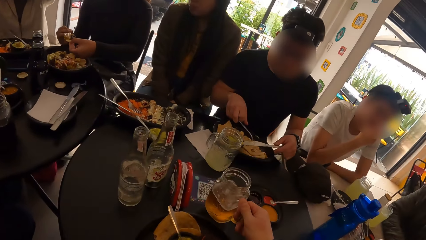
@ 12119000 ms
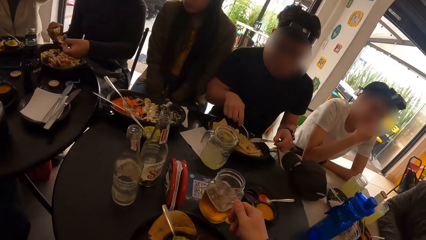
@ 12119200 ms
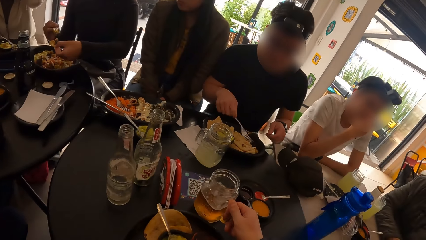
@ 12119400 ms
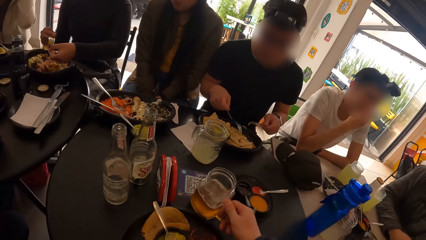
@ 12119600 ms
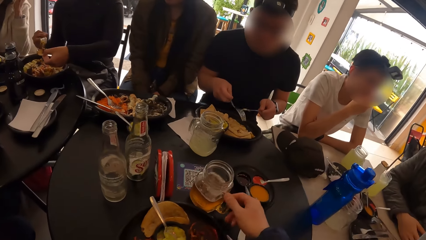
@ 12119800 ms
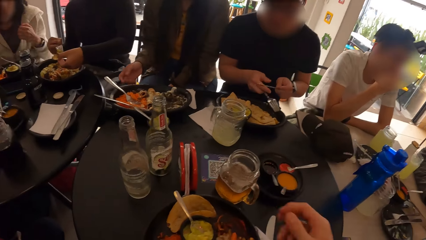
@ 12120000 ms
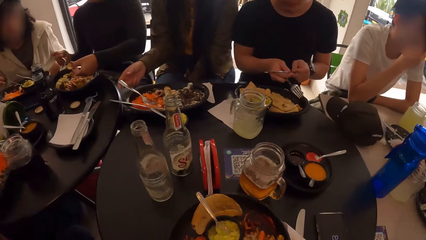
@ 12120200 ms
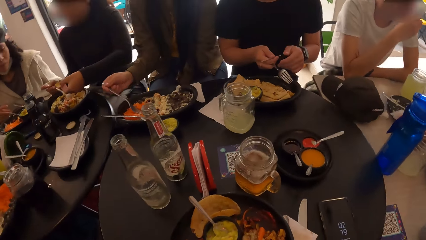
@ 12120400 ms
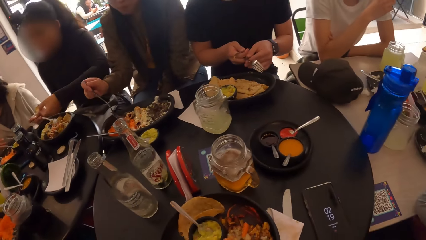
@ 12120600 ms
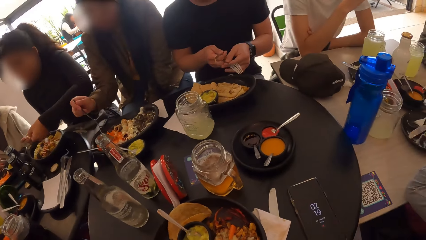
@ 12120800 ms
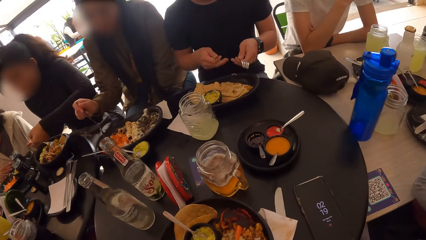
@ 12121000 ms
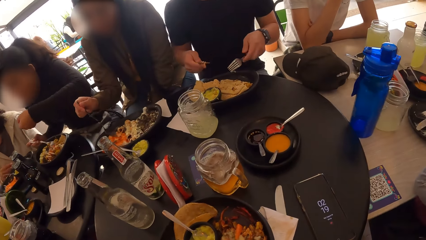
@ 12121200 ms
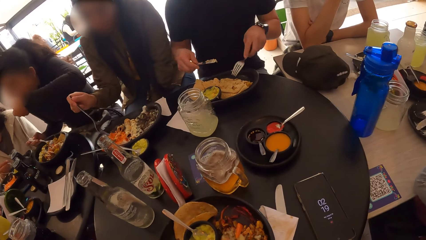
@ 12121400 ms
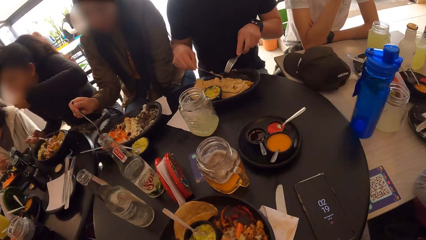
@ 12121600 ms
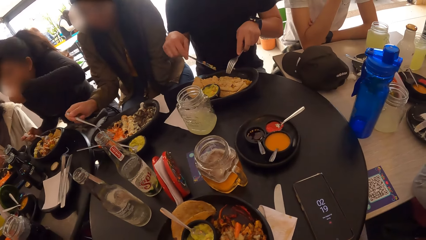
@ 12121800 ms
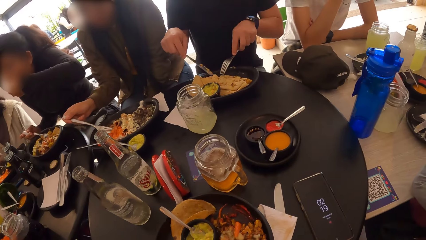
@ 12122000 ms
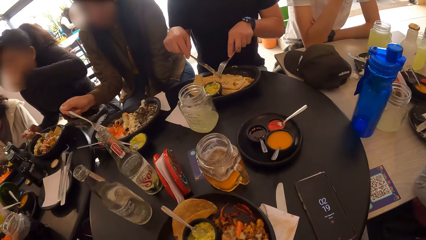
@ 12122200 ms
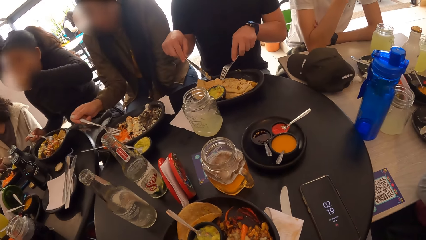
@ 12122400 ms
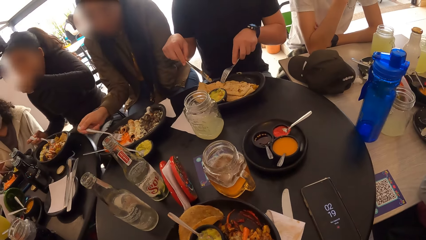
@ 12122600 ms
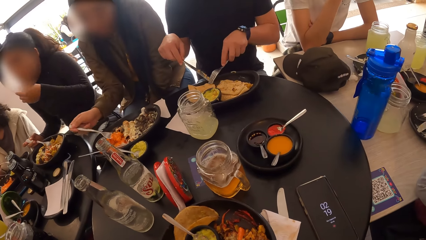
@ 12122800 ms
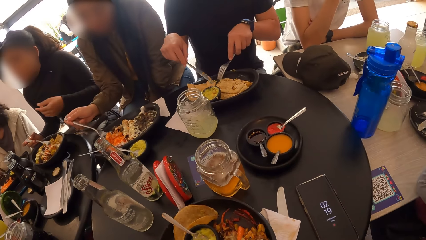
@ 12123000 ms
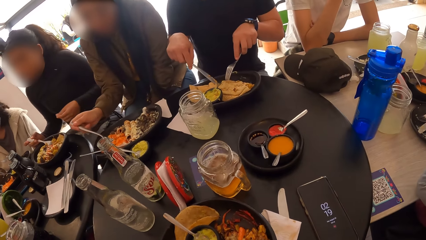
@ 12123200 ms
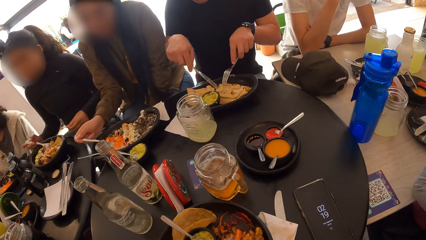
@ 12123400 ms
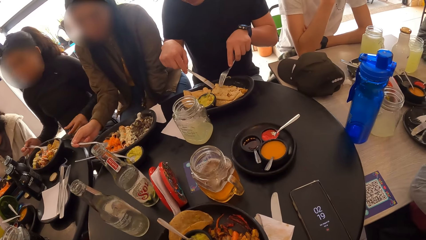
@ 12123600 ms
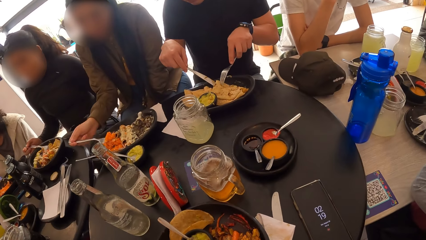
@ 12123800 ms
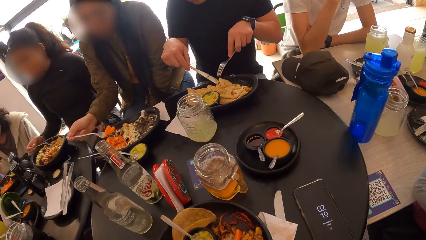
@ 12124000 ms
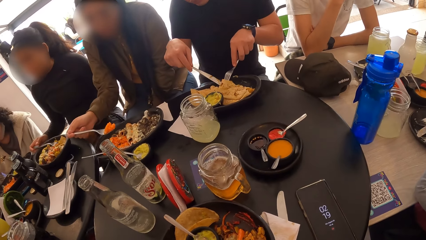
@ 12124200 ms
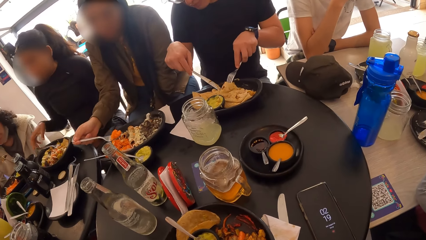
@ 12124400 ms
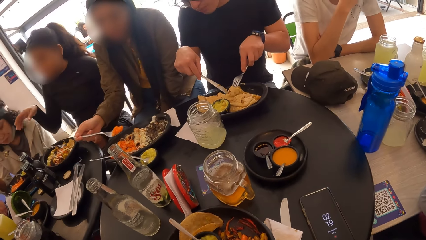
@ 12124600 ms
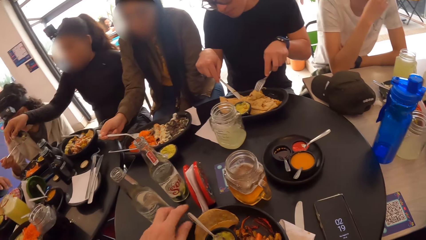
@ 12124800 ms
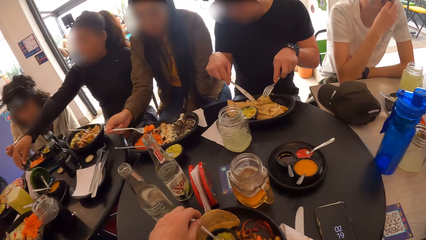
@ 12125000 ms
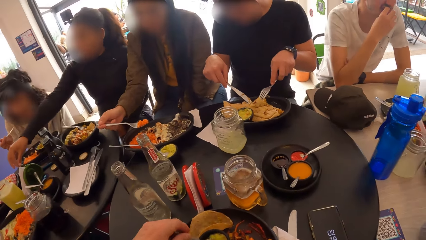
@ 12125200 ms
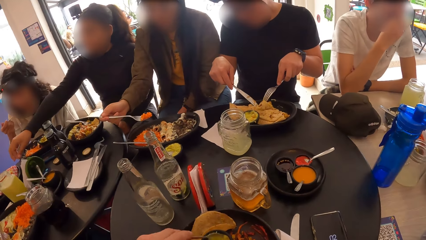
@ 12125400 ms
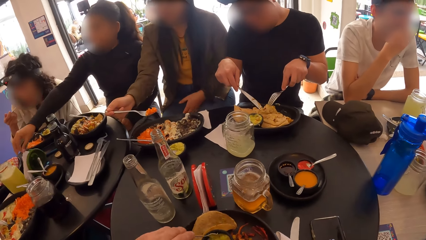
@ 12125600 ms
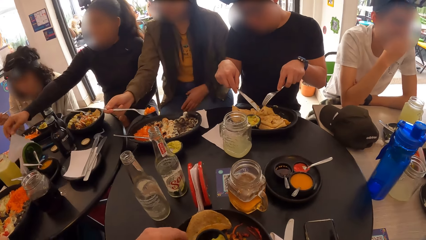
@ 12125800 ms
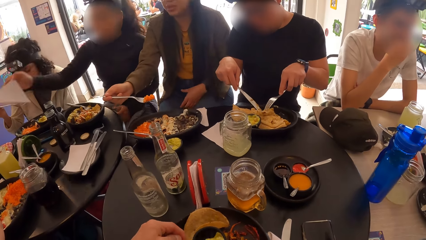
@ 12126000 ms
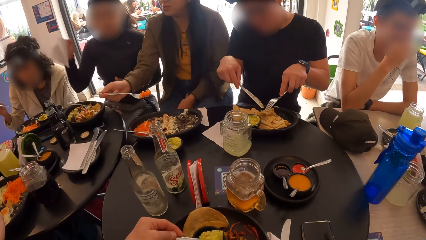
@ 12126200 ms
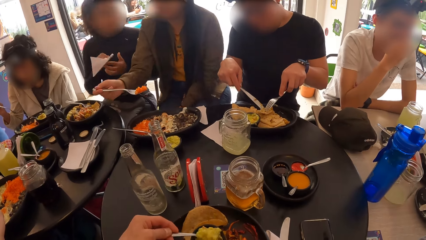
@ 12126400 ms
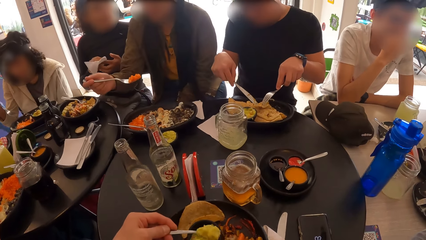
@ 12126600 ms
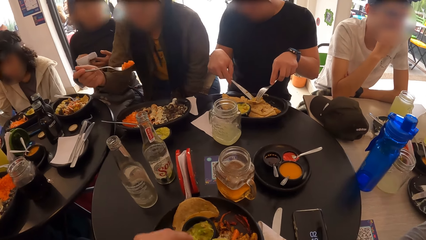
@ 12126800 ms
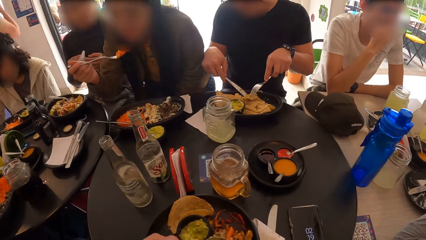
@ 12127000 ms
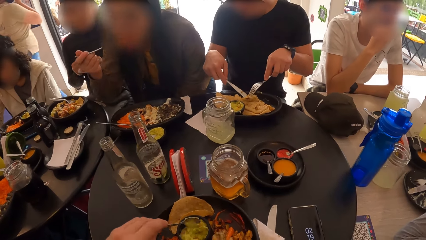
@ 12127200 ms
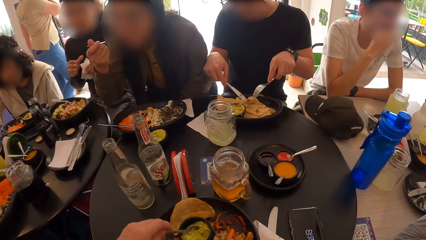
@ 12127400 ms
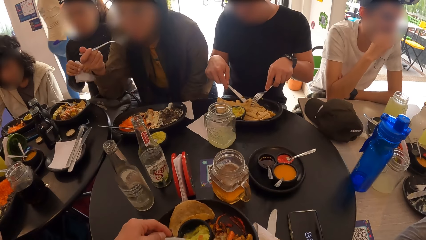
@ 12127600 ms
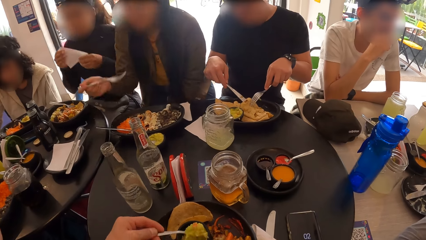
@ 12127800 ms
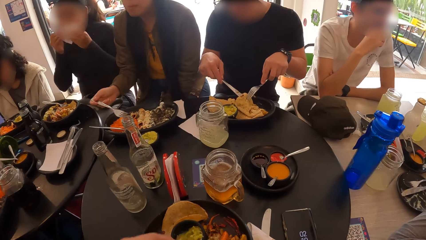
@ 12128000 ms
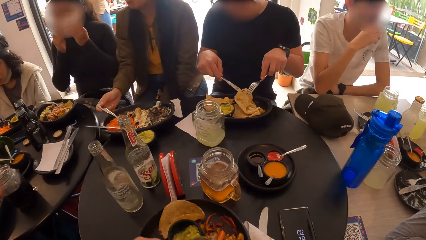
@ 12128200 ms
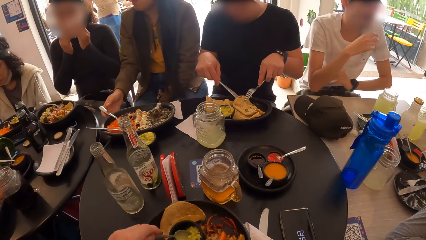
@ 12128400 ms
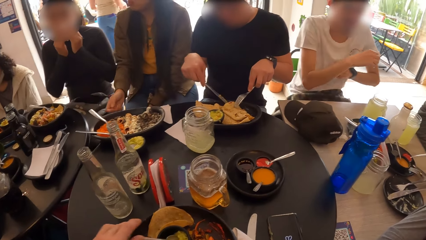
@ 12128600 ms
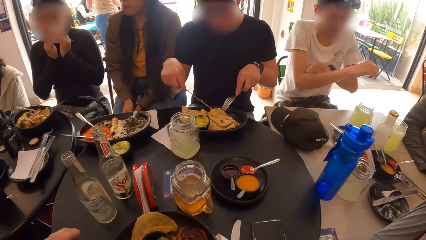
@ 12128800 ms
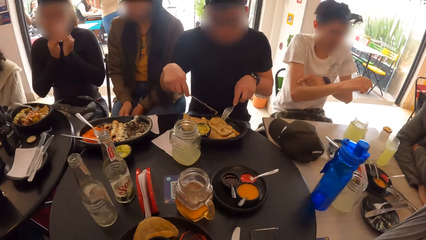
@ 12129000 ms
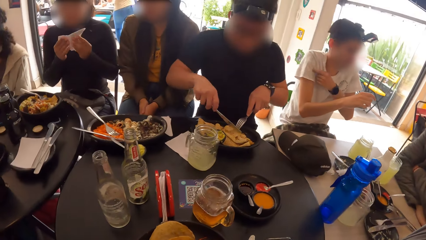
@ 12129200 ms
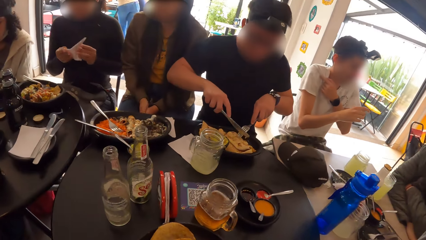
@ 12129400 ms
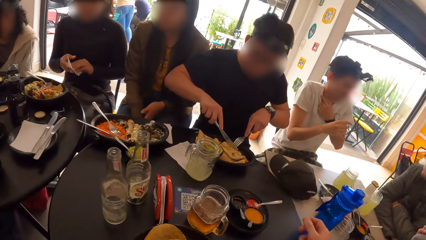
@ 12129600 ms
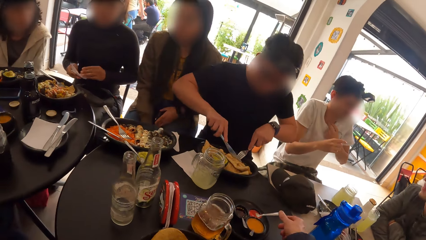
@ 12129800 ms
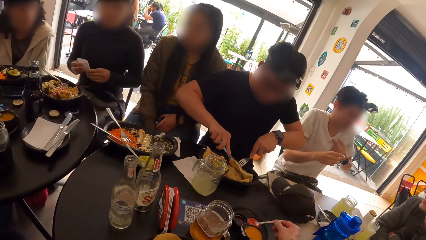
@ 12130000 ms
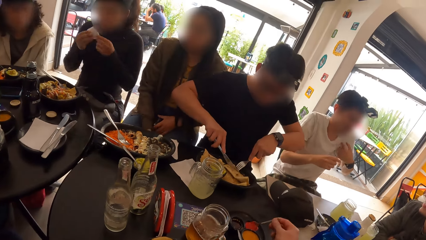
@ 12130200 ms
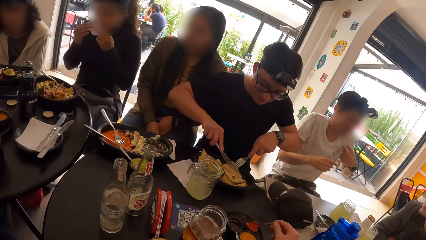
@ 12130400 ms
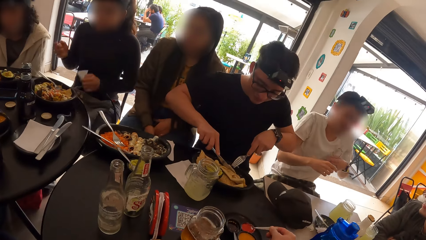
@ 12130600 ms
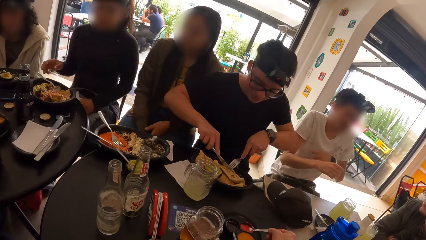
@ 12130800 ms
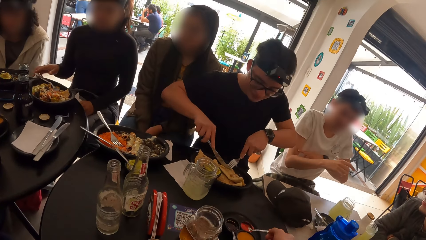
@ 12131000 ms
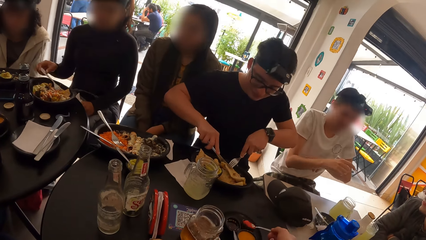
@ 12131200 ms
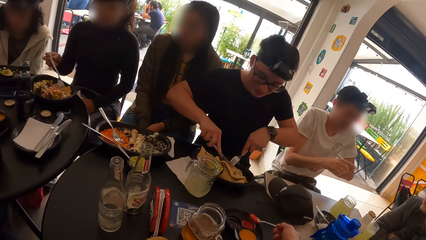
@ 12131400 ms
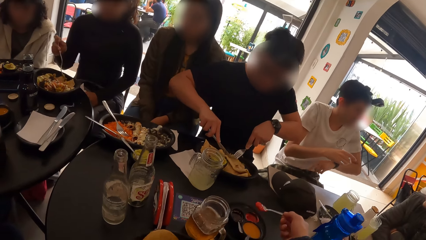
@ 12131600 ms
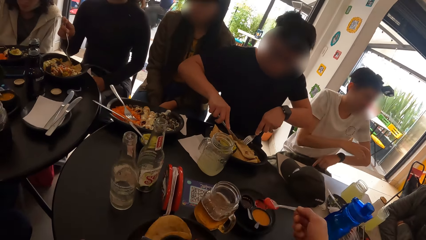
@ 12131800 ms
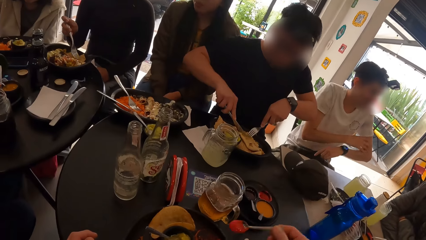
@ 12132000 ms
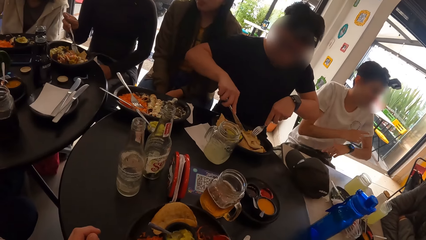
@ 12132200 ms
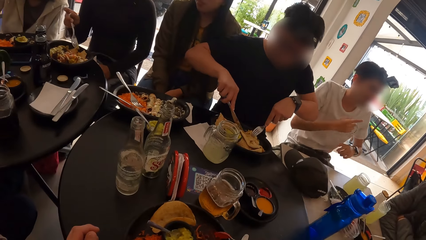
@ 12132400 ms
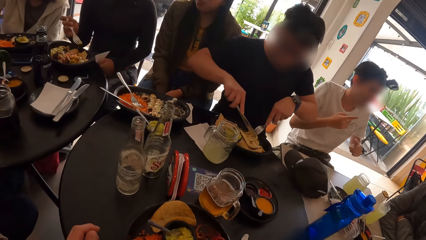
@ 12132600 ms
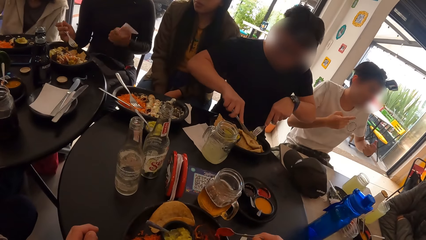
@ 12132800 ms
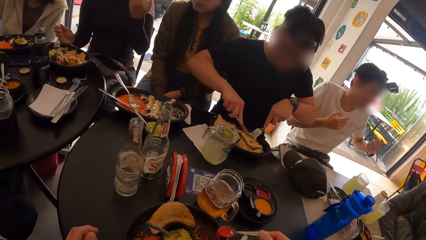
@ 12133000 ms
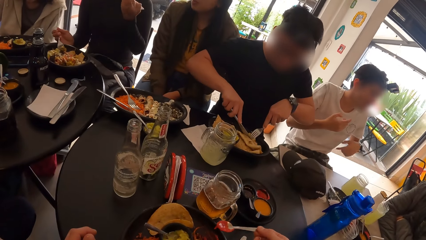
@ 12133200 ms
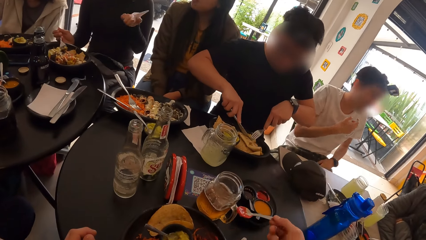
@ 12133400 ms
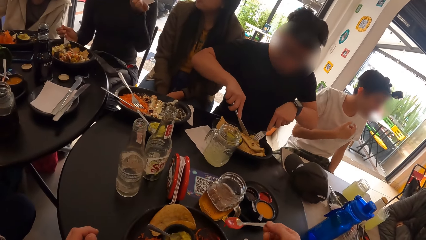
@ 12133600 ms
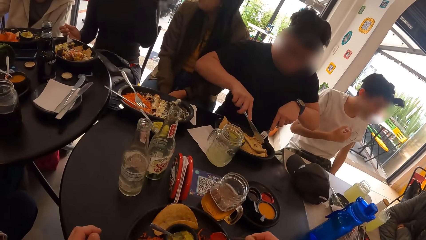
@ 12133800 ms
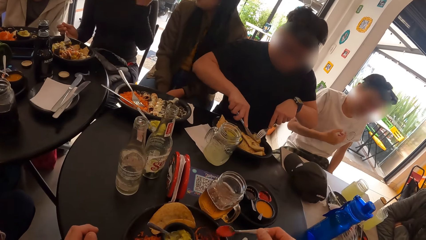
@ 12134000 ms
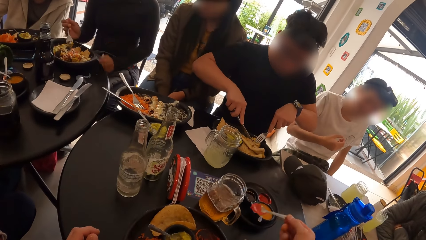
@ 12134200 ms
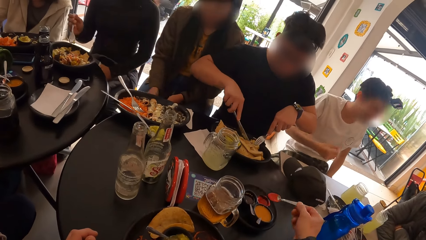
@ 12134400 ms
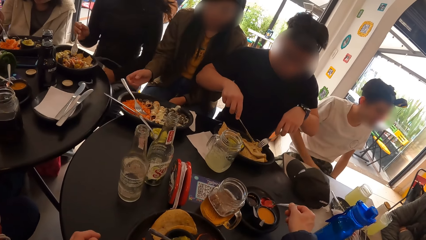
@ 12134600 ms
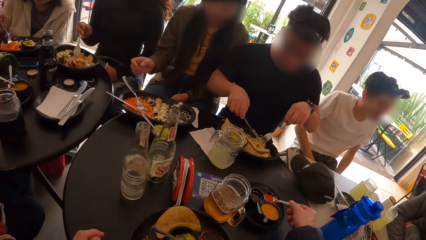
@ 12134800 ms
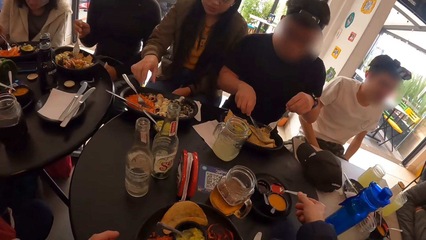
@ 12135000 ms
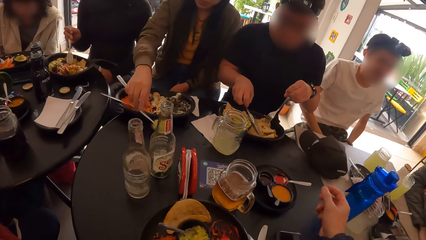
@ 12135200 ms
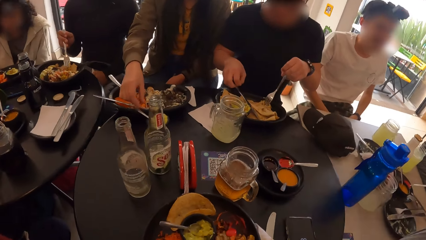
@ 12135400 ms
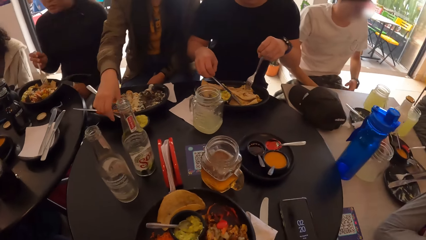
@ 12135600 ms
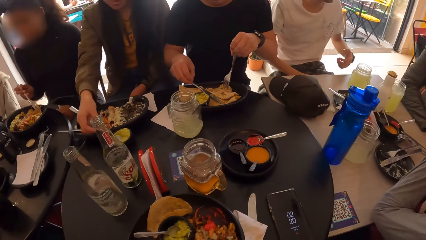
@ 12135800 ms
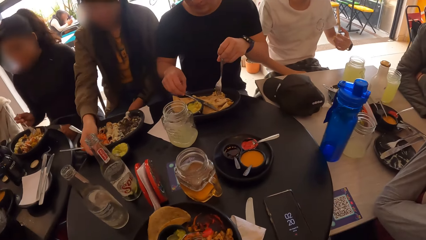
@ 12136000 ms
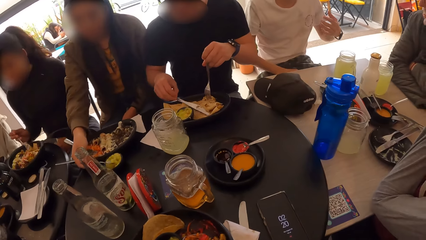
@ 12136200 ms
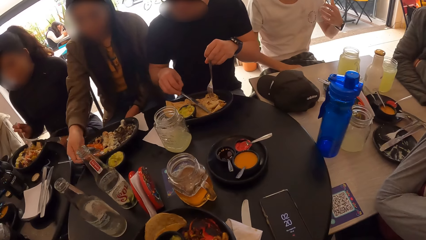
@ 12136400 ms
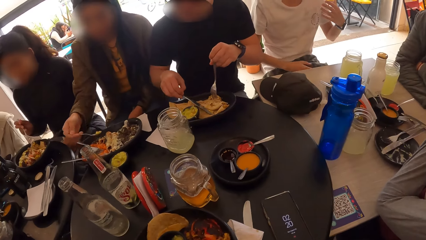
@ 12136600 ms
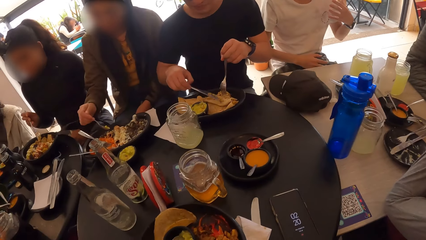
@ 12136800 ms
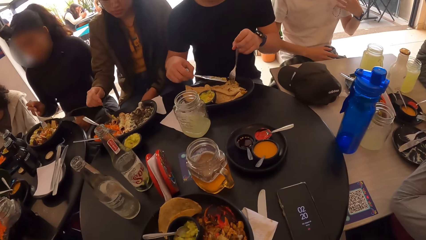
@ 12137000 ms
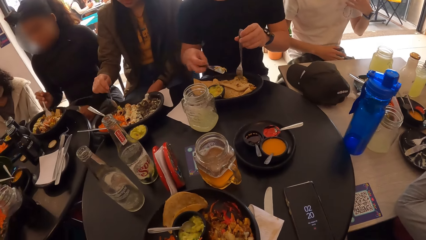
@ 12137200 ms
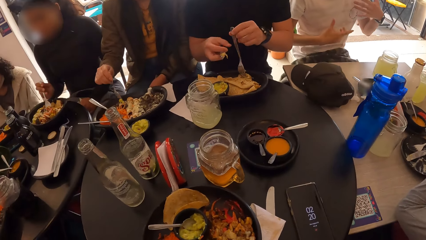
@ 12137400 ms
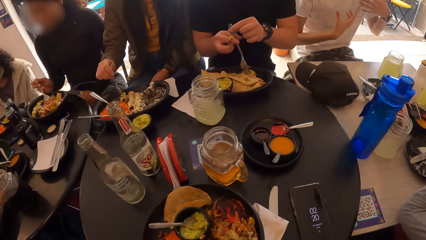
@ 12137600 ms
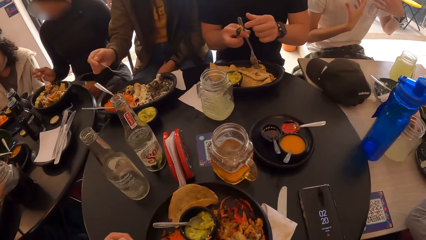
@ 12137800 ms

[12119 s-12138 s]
The camera wearer places the drink on the table with the right hand. They look around. They take a spoon with the left hand. They eat food with the spoon, scoop food with the spoon and put the spoon in the food. They take spice or sauce in the spoon with the right hand, put the spice in the food and return the spoon in the plate. They look around.
